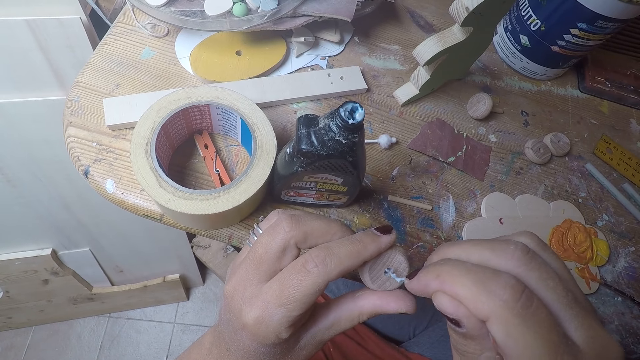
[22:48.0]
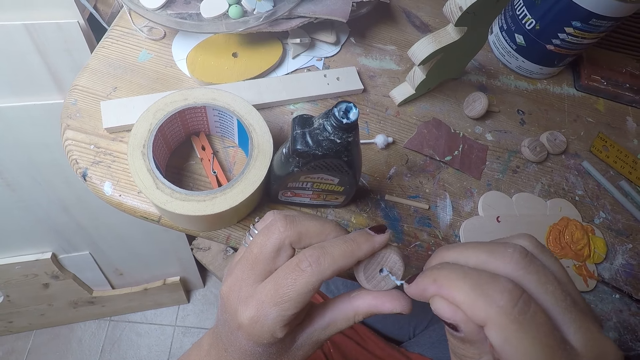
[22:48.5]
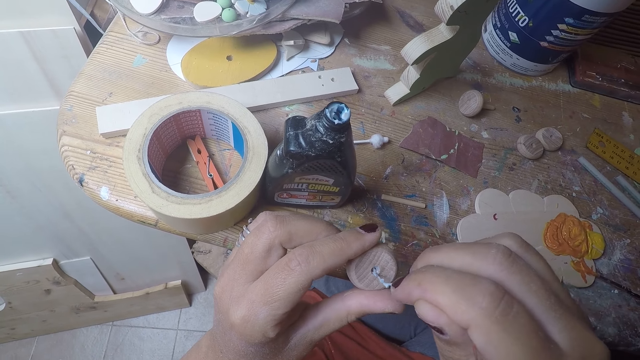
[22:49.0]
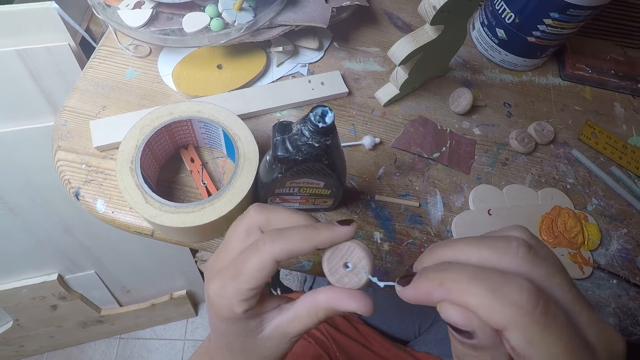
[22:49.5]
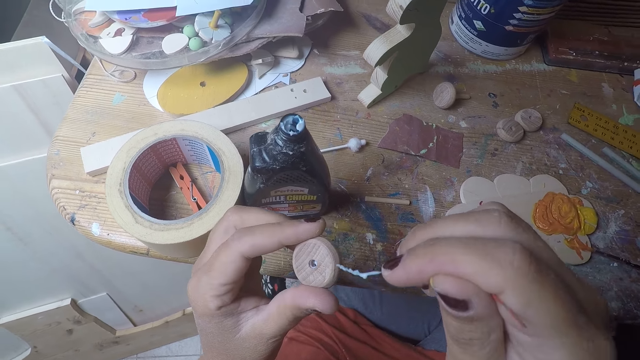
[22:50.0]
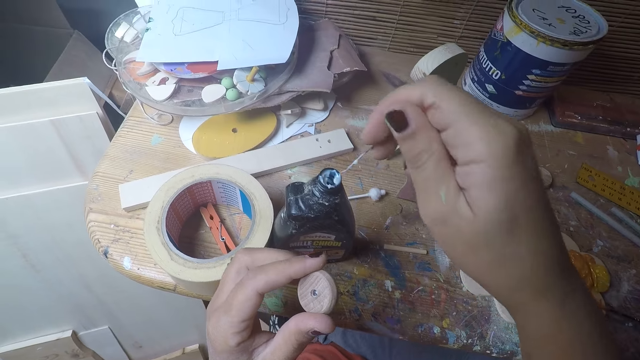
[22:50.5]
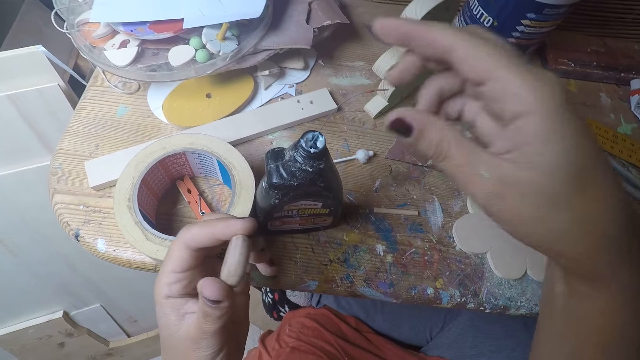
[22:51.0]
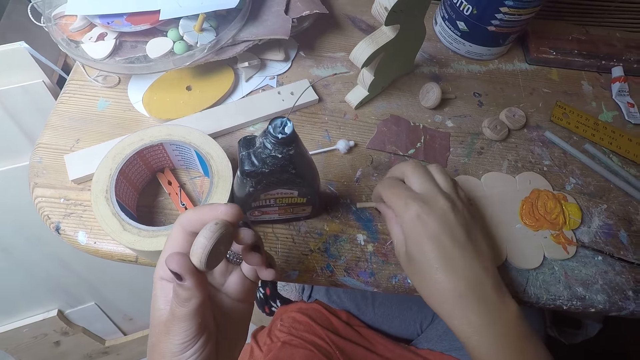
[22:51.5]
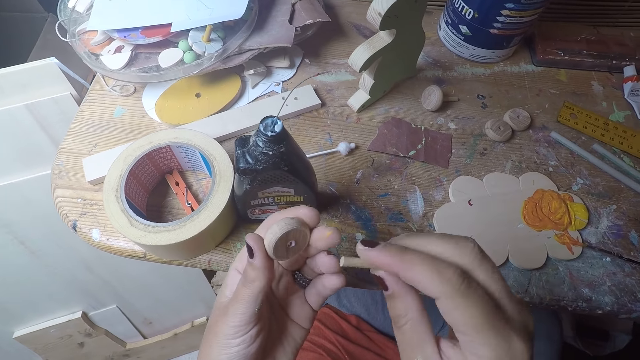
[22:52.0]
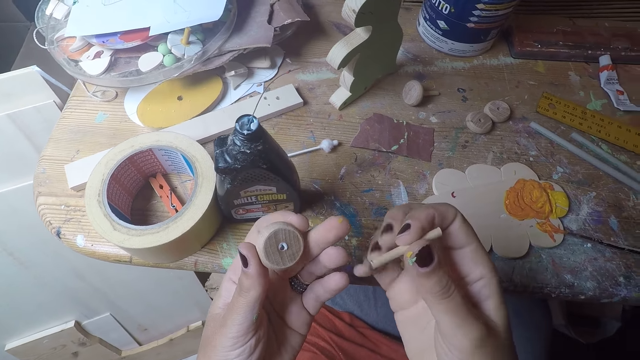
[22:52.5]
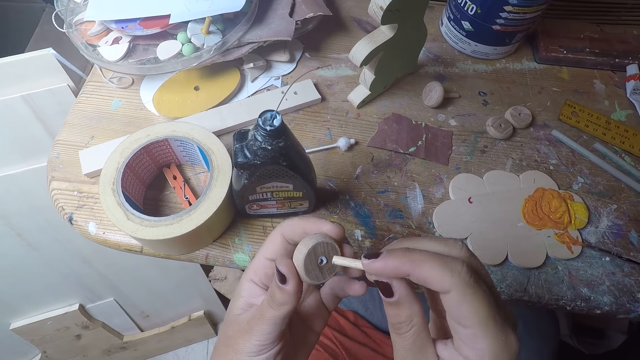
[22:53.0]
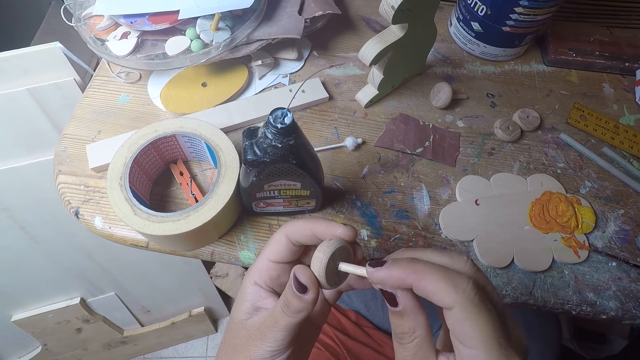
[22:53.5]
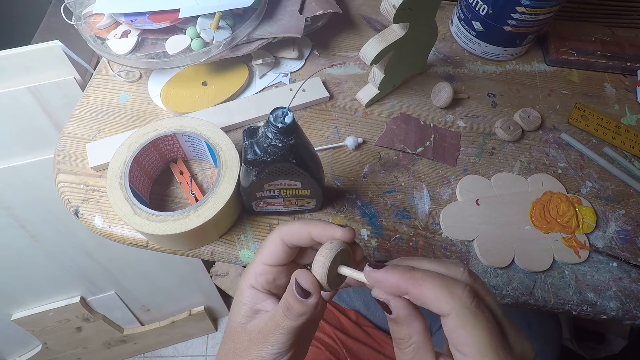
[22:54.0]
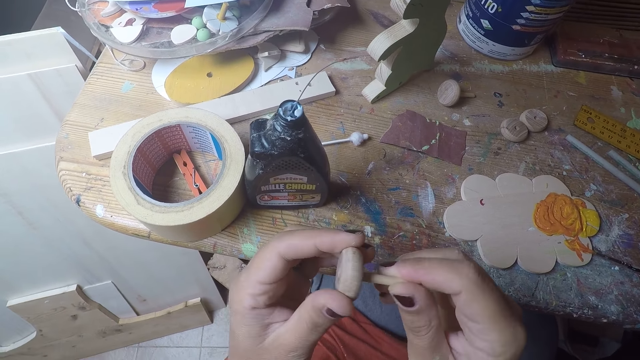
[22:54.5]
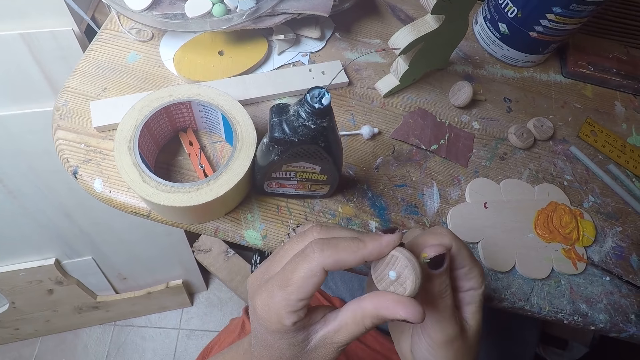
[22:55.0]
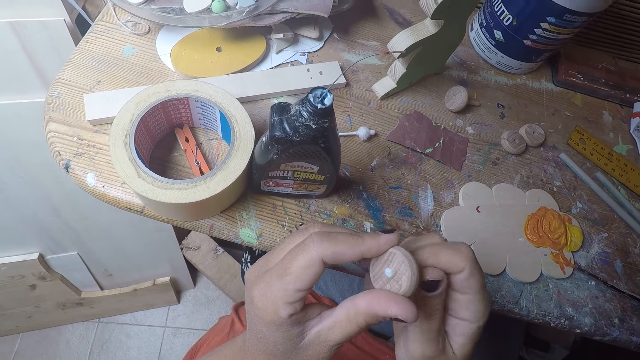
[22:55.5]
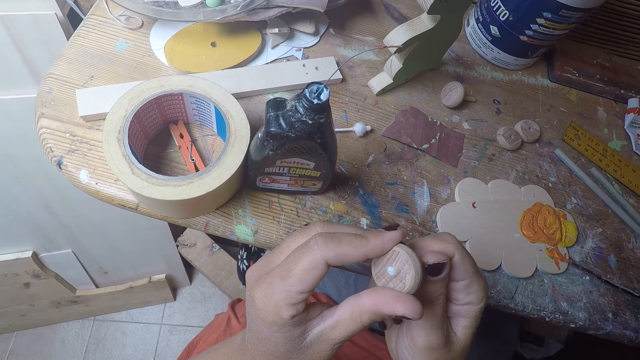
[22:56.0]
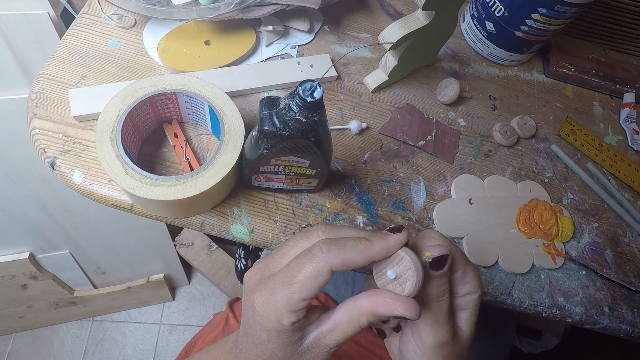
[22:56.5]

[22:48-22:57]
The camera wearer puts the metal string in her right hand into the bottle of glue. She picks up a short wooden stick on the table with her right hand. She puts the short wooden stick in her right hand into the hole of the round wood in her left hand.

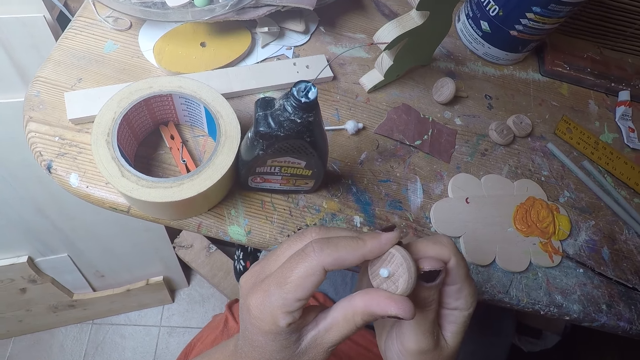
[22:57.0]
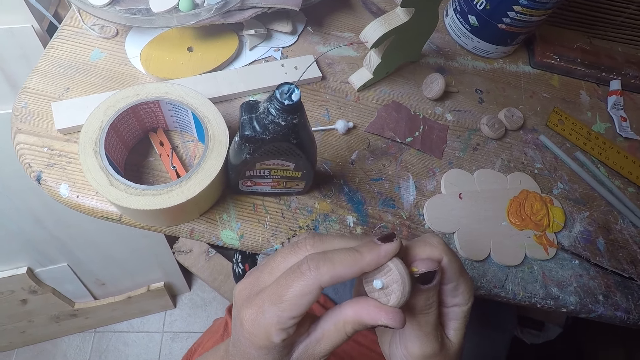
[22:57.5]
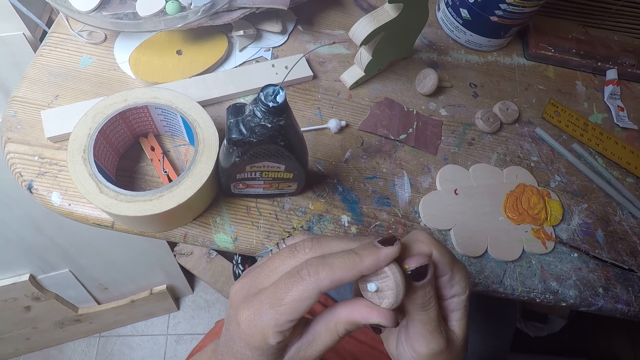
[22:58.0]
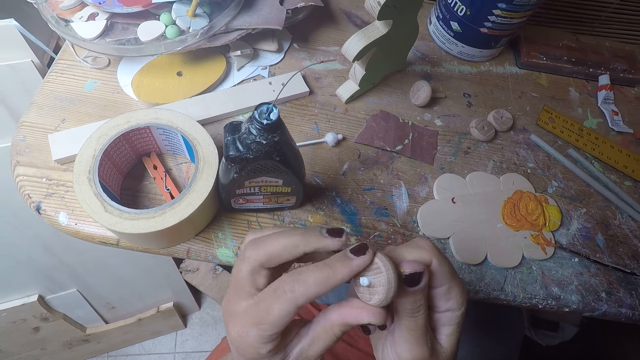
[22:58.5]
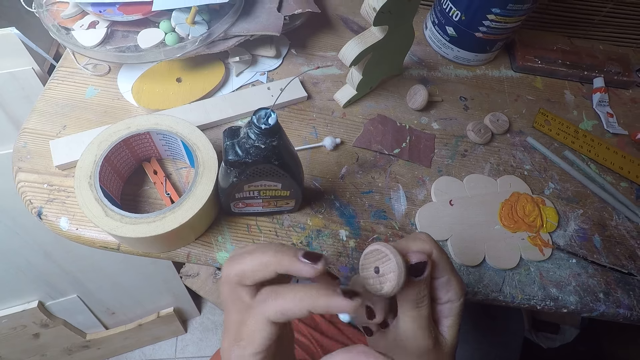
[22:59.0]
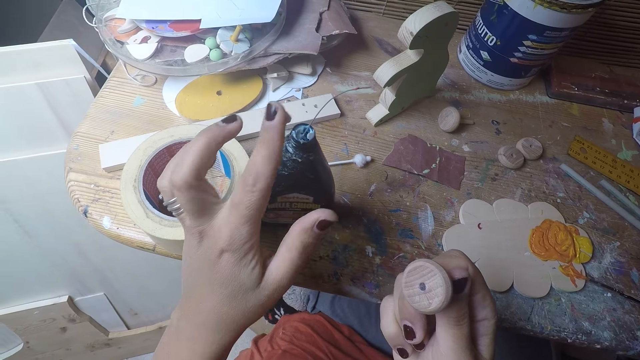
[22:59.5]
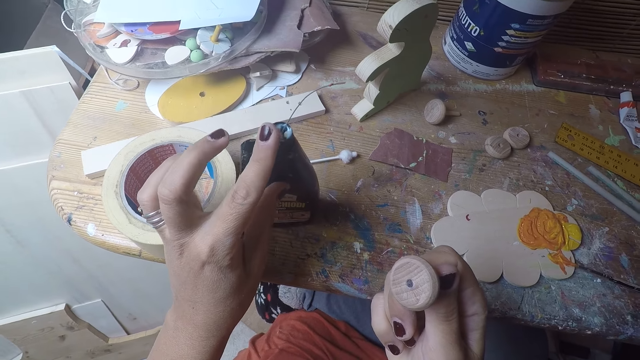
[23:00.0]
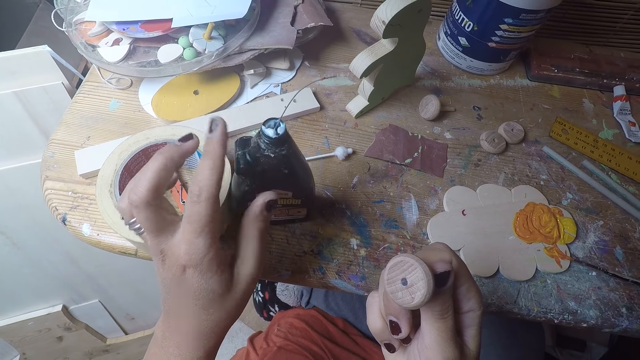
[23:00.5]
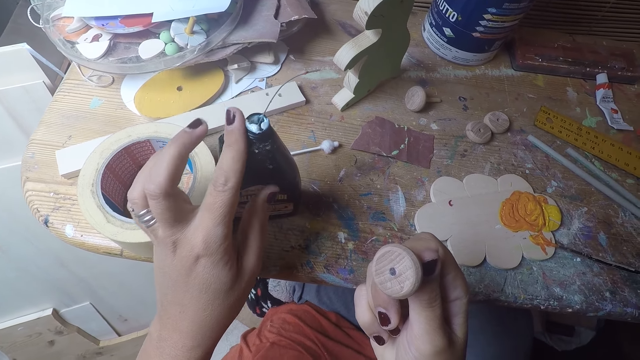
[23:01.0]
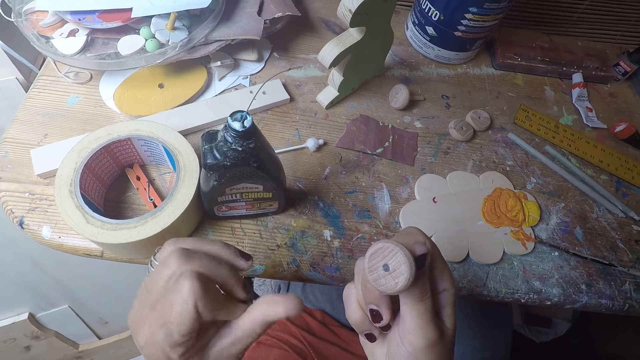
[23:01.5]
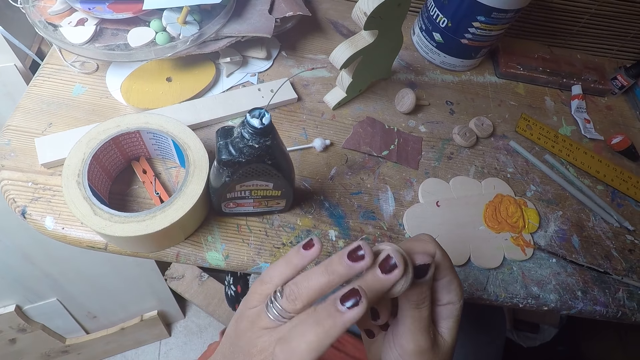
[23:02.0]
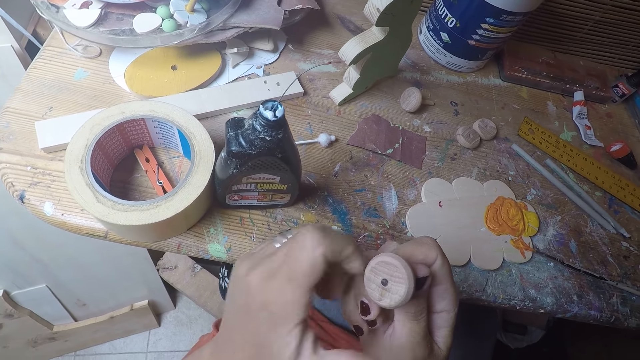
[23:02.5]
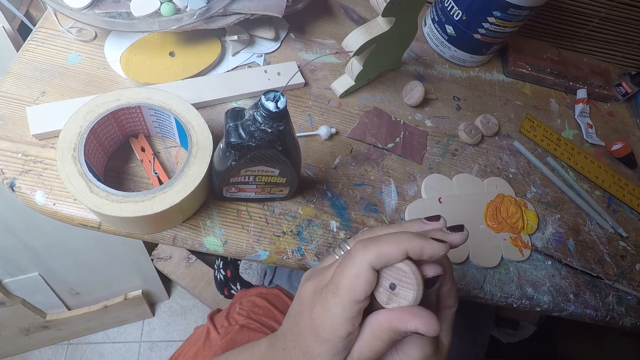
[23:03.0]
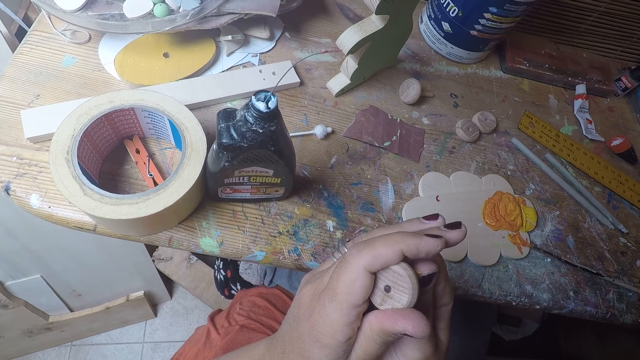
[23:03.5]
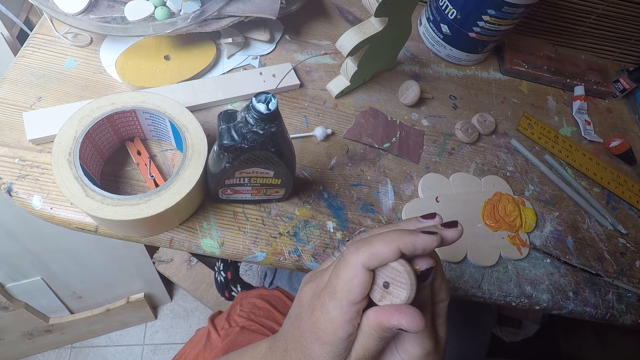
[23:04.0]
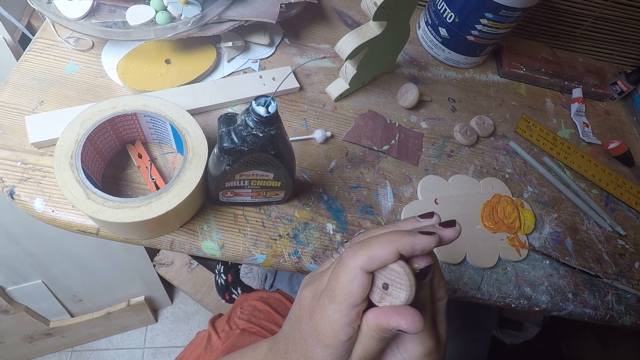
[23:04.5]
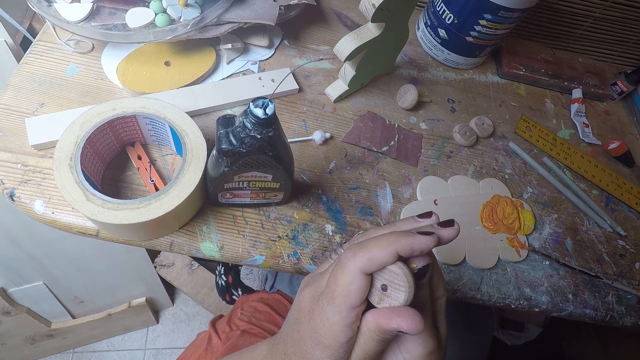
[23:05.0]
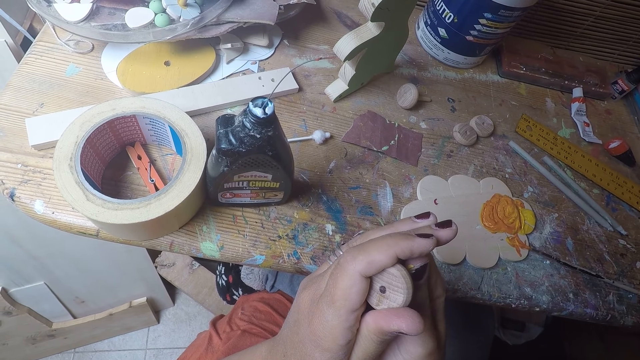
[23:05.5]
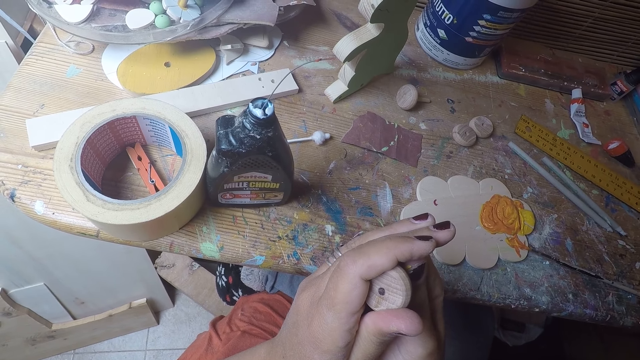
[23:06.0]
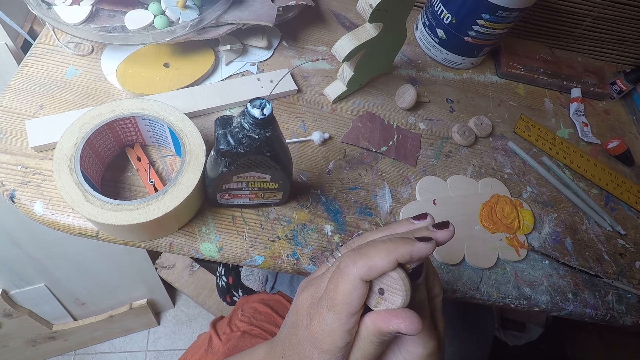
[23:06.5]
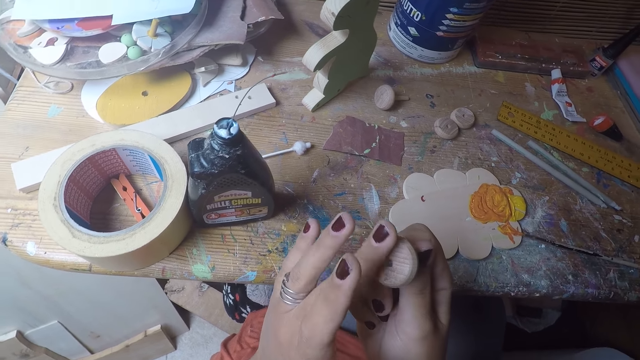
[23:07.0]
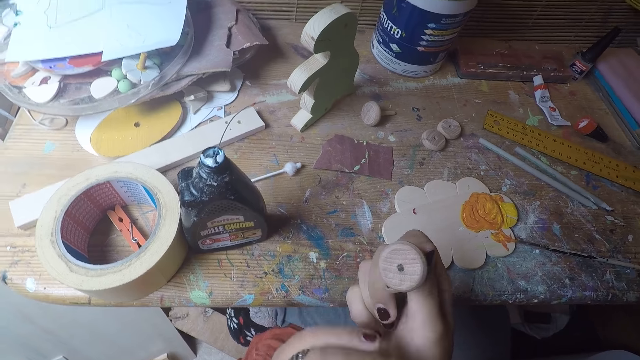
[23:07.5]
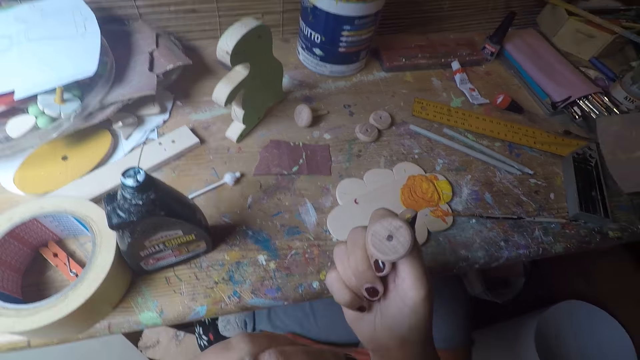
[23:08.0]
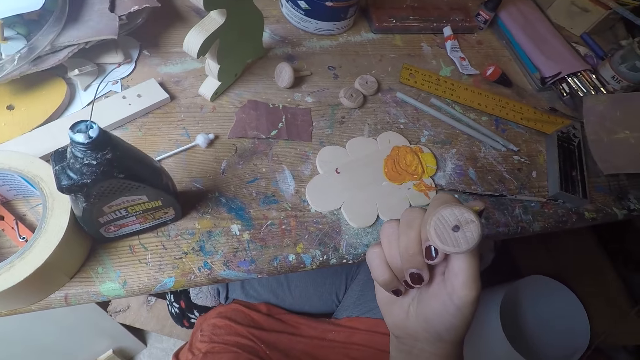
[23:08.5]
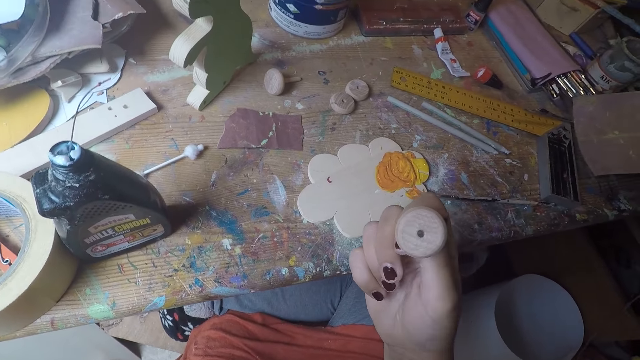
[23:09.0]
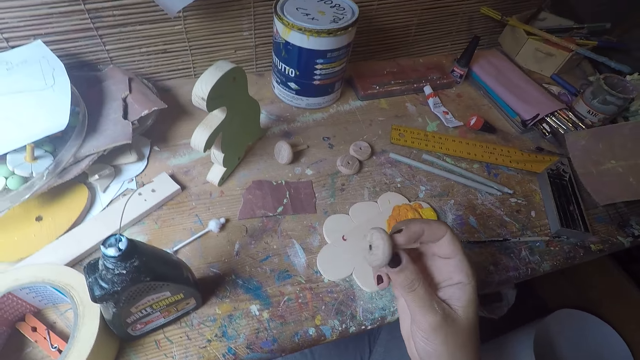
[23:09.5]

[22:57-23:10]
The camera wearer cleans the excess glue on the round wood or wood craft with her left finger. She cleans the glue on her left finger on the edge of the bottle of glue. She cleans the round wood with her left finger. She rolls the round wood on the short wooden stick or rod in her right hand with her left hand. She inserts the rod in the wood craft. She cleans the round wood with her left finger.
